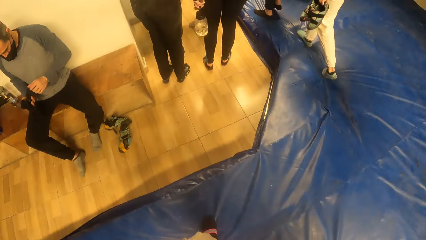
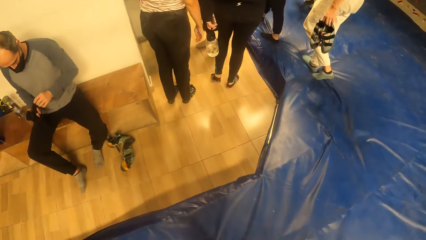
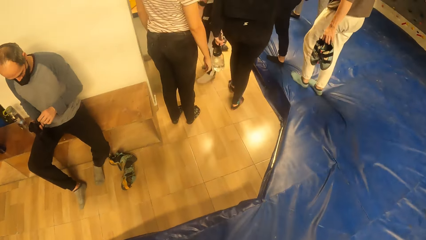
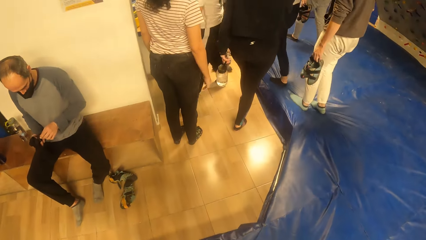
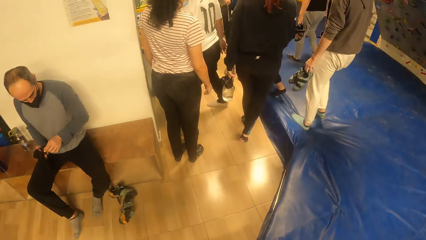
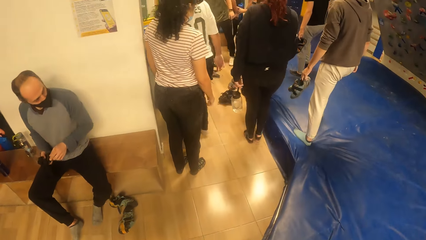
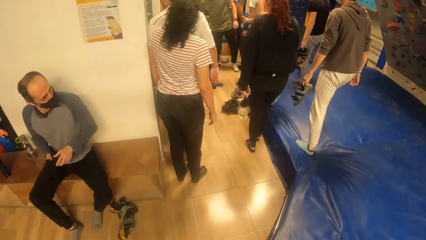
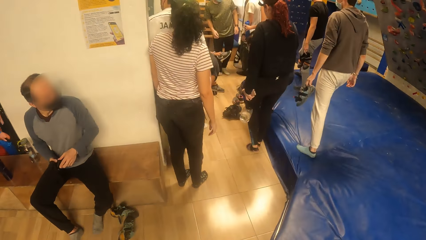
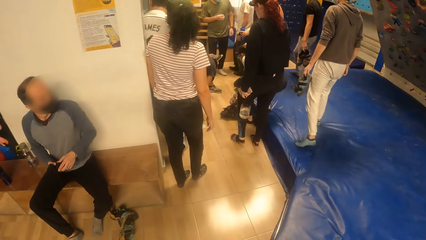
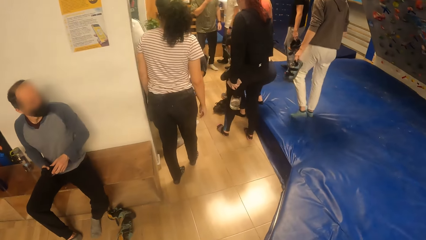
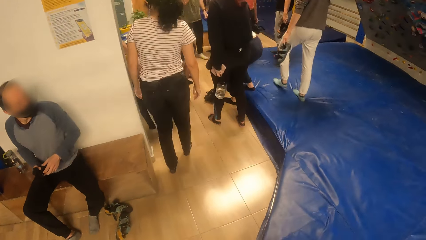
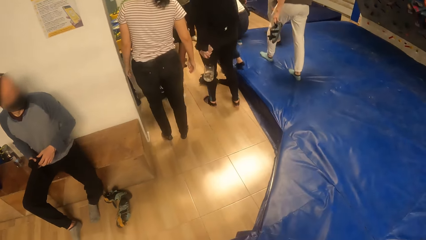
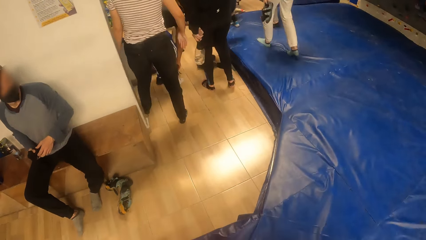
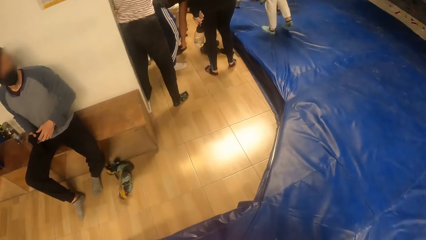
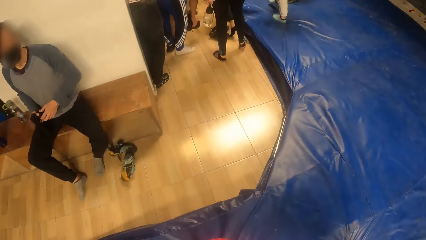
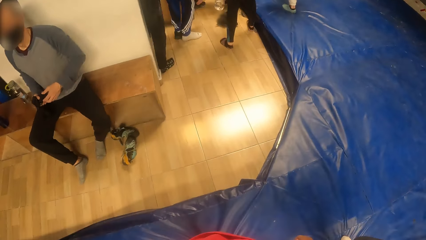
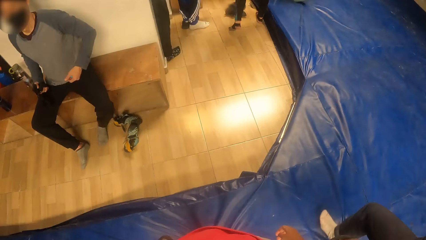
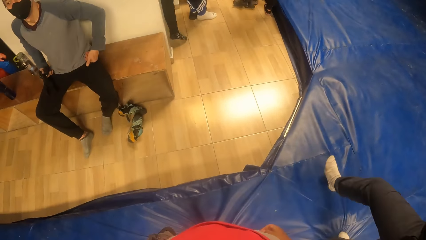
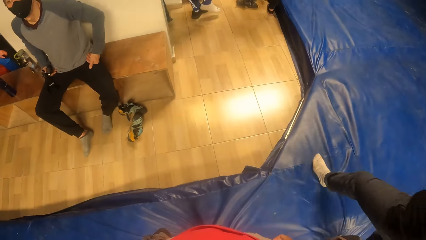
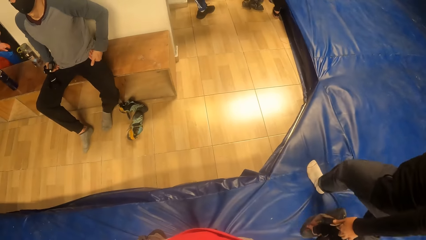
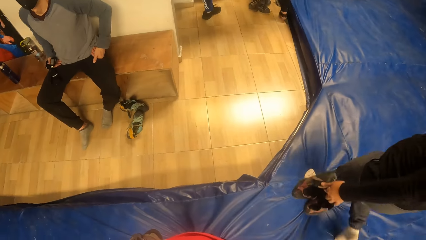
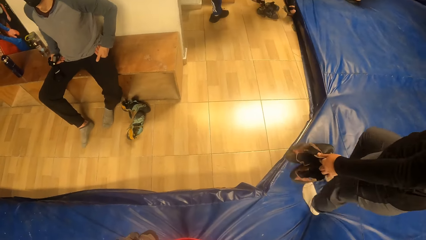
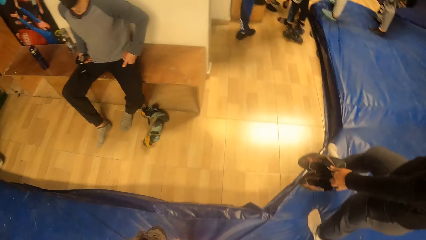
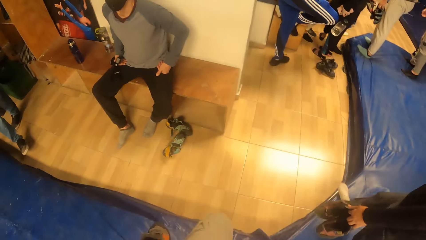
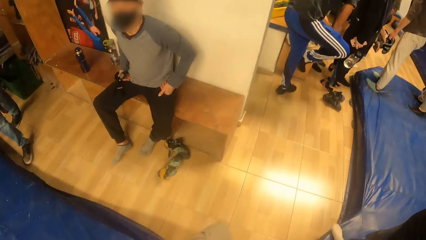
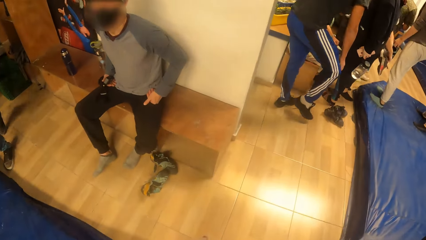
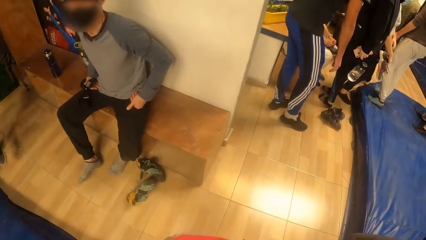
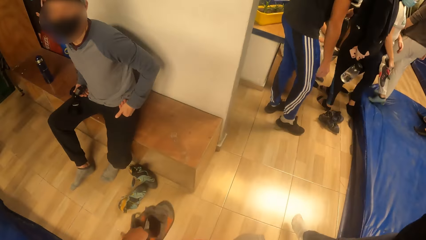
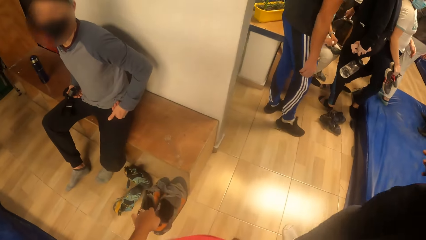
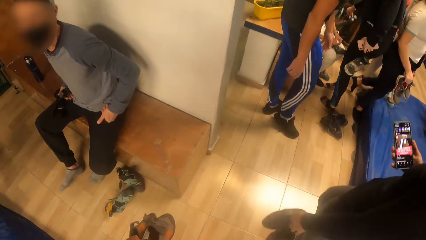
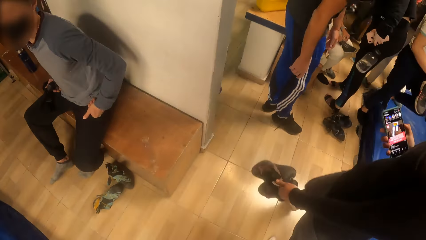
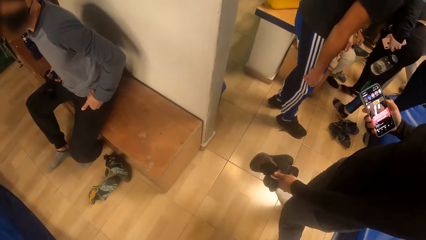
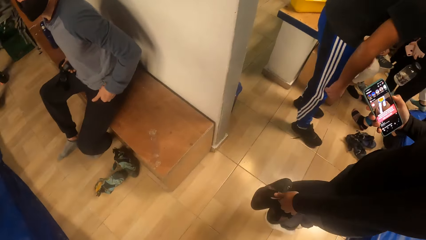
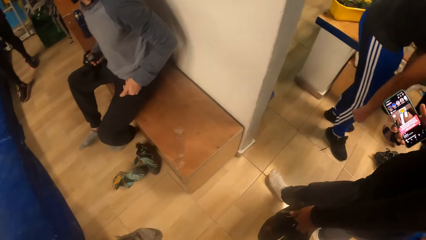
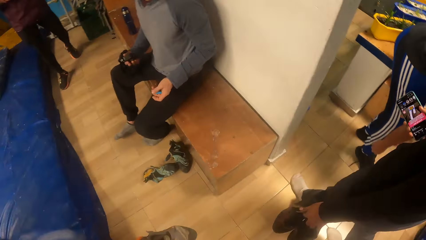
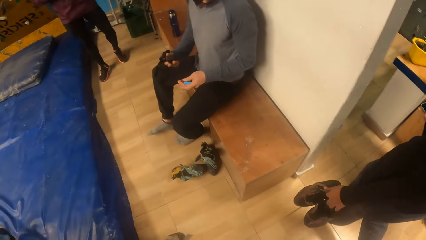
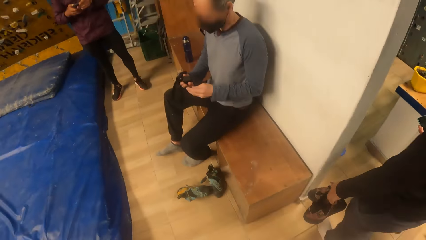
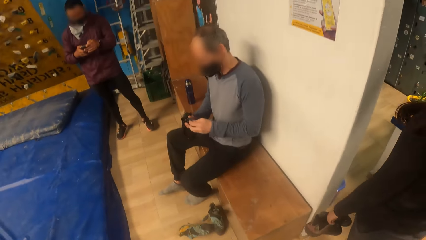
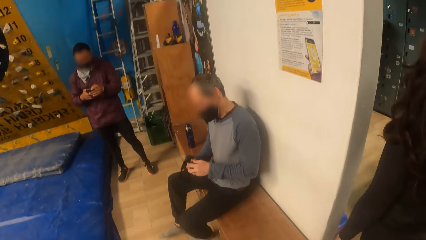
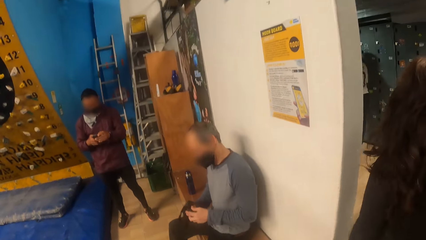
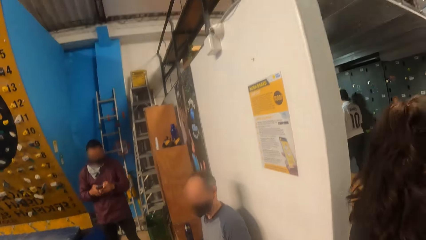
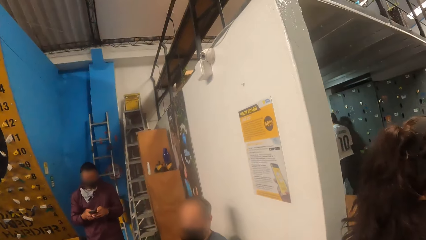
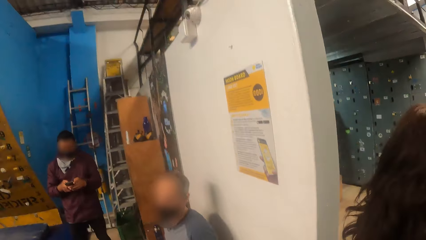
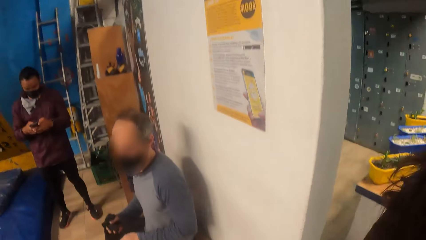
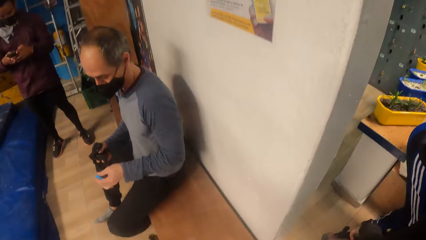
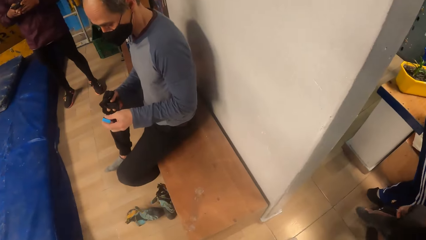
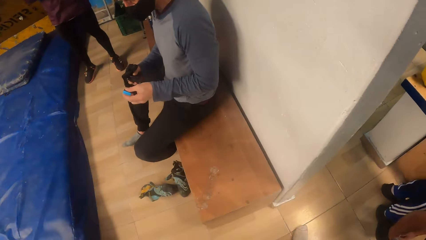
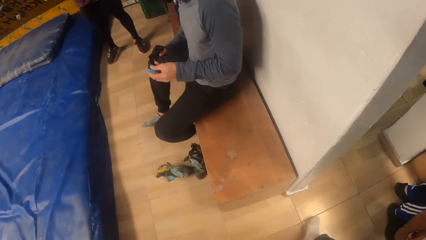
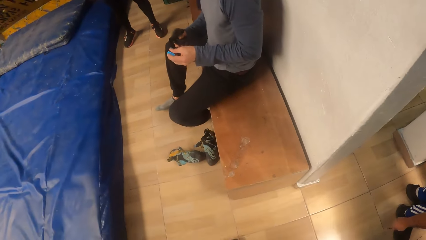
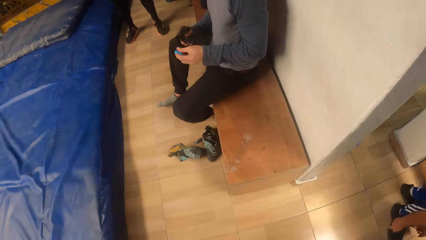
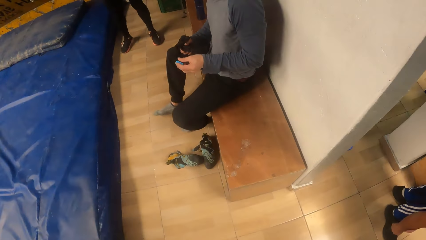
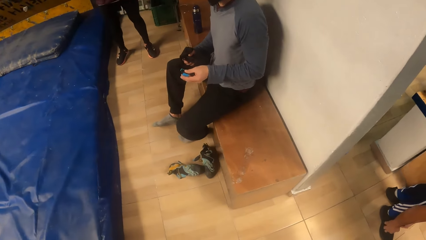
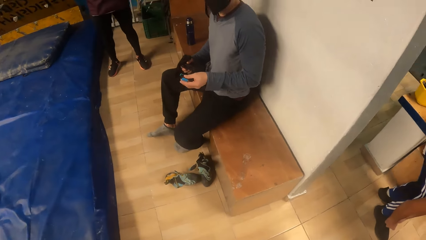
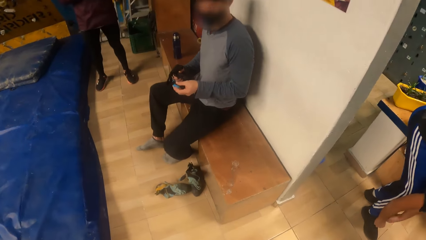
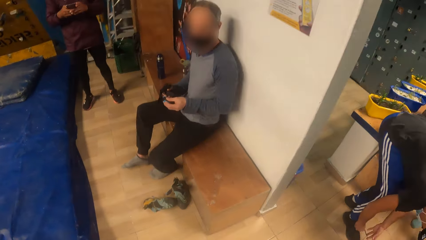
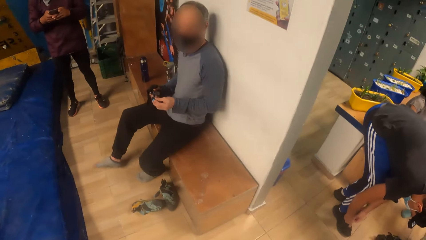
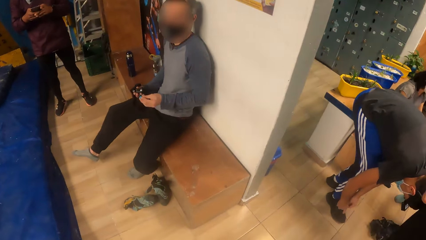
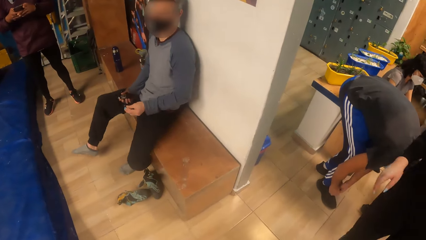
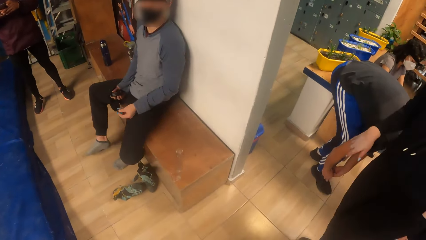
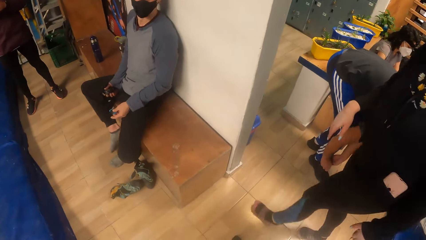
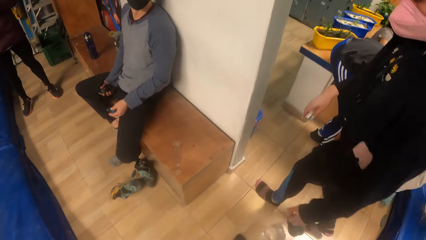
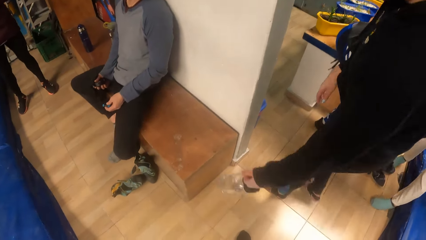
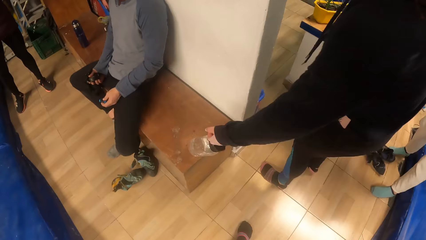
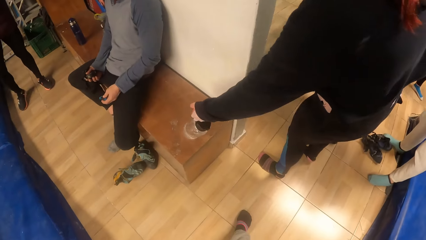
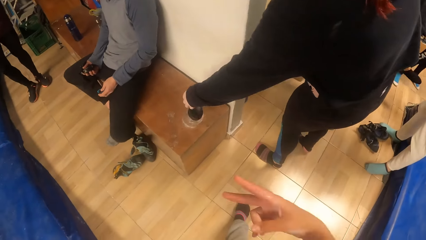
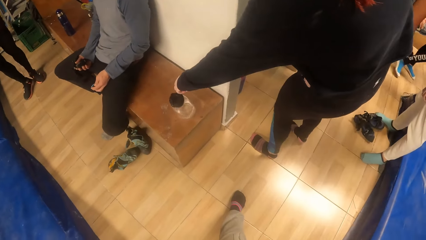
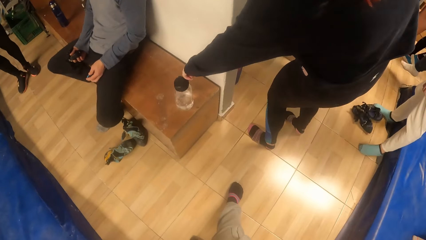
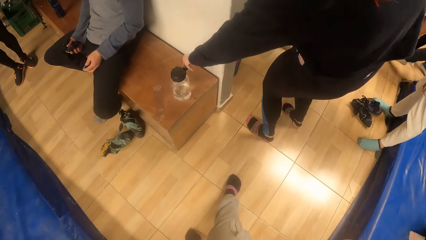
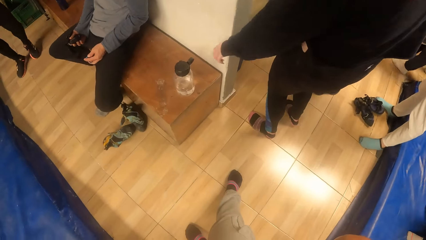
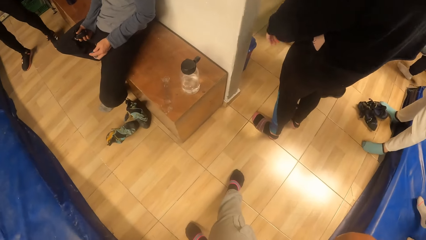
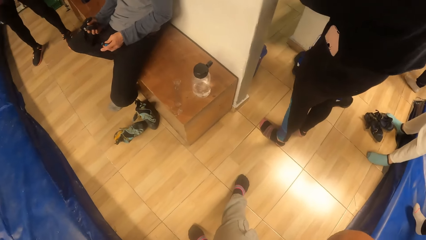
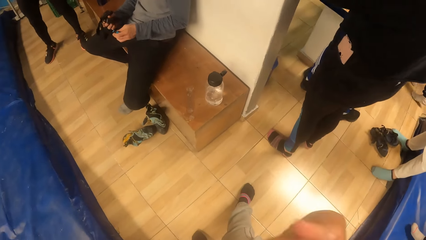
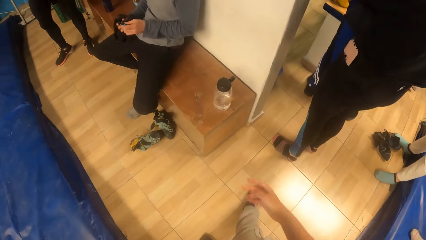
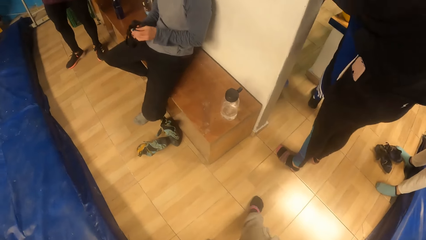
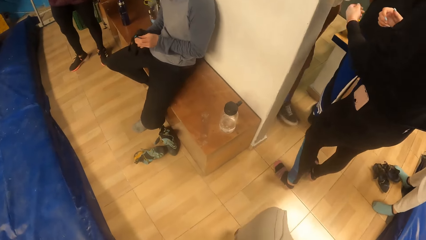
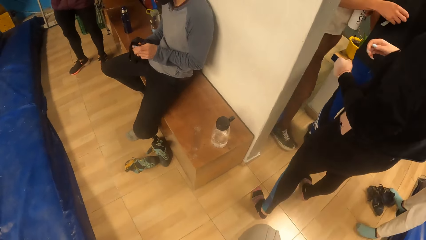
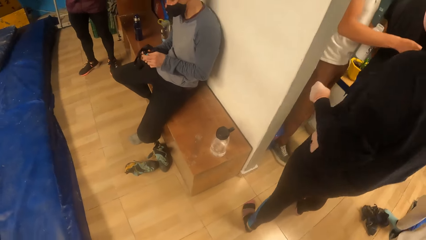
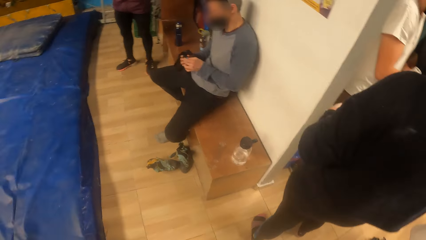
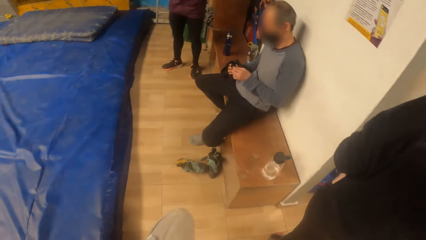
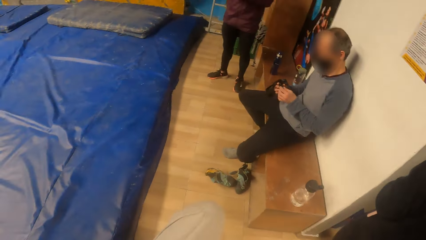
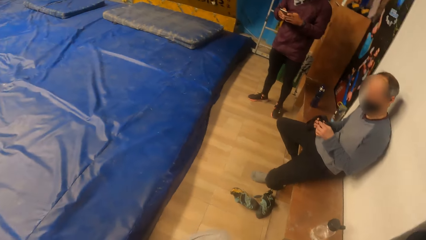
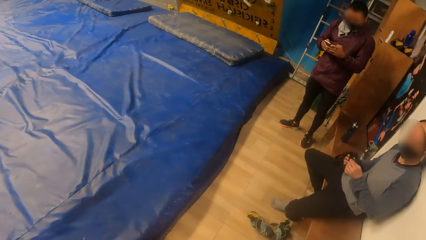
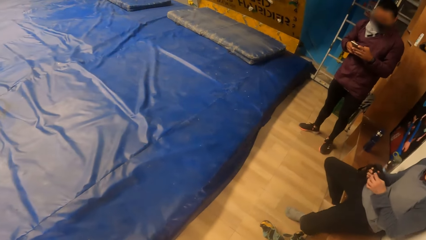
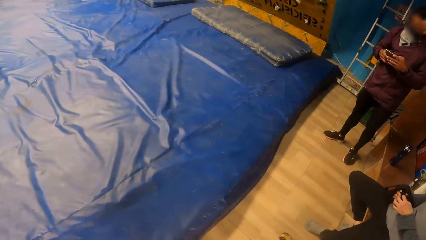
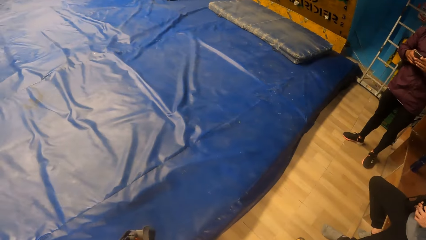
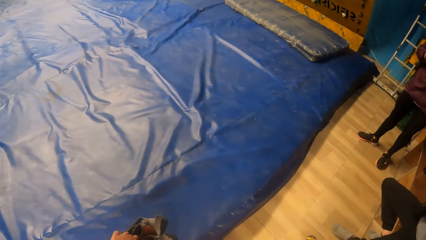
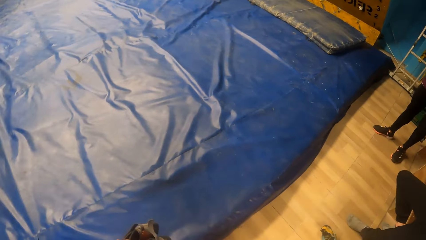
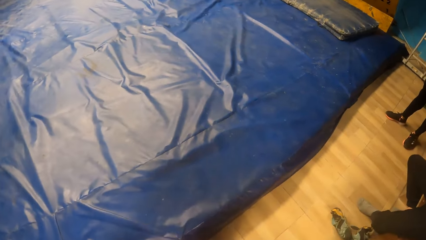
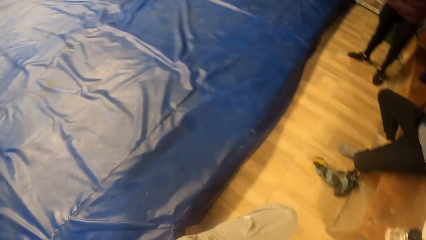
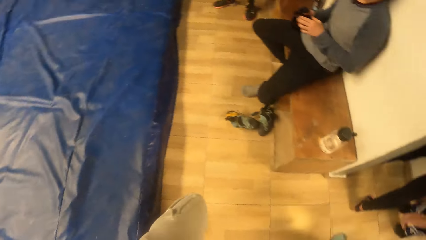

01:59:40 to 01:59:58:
The camera wearer stares around. They walk around. They stare around. They wave hand fingers in the air. They put the hand down. They move the leg. They stare around.
